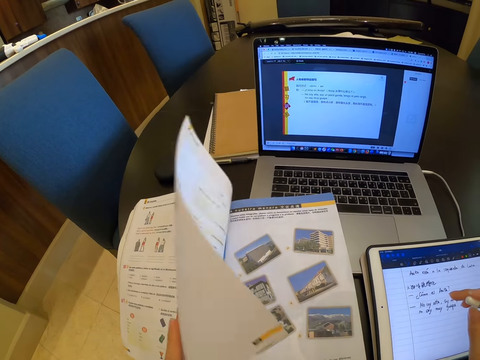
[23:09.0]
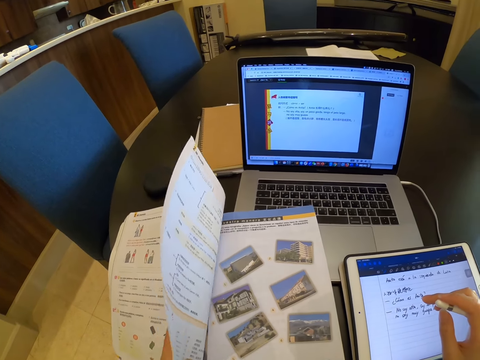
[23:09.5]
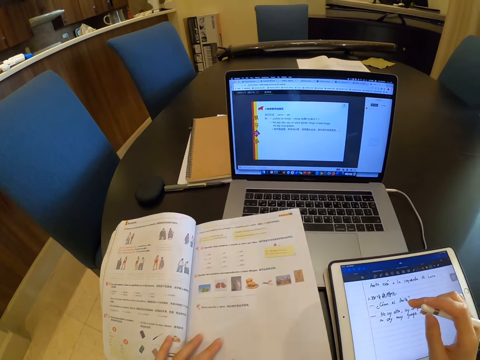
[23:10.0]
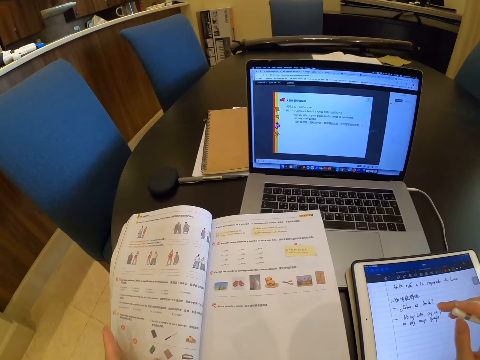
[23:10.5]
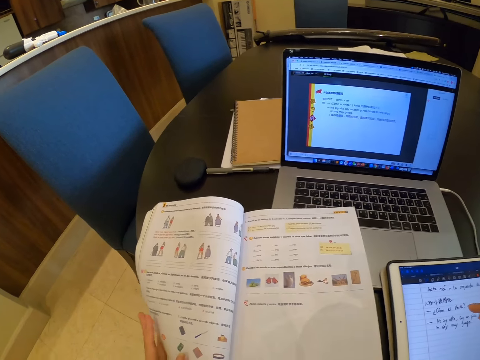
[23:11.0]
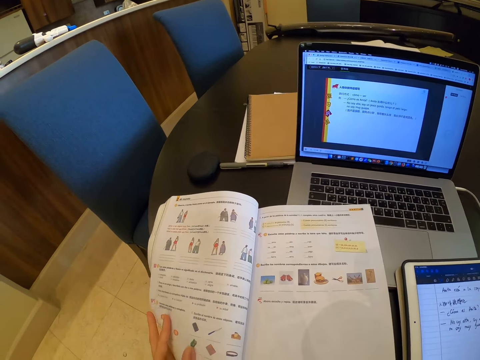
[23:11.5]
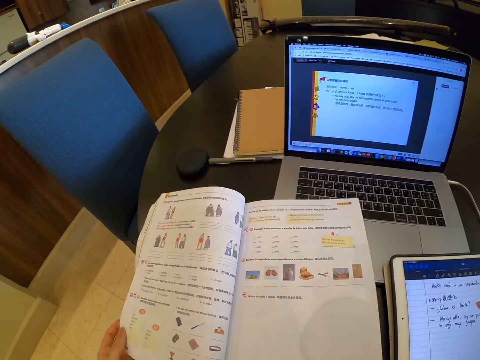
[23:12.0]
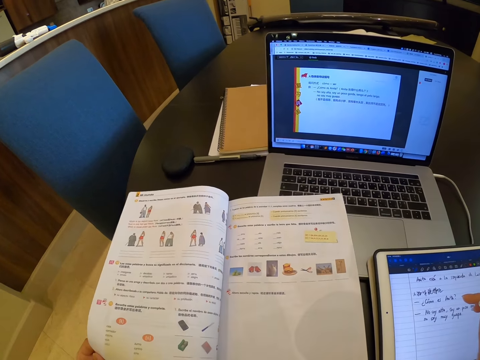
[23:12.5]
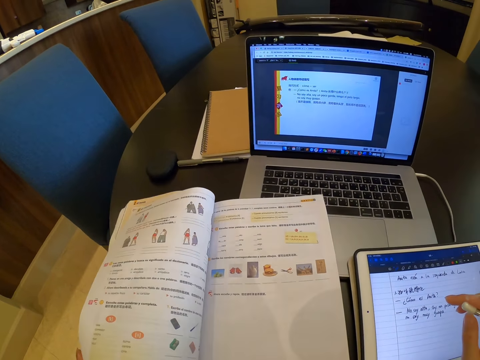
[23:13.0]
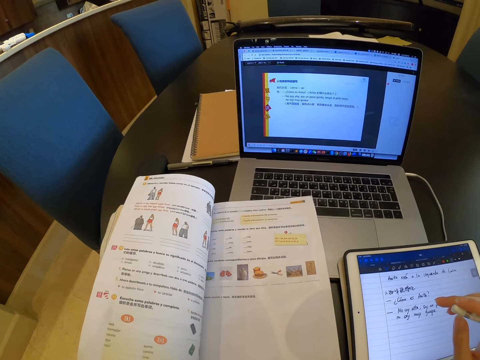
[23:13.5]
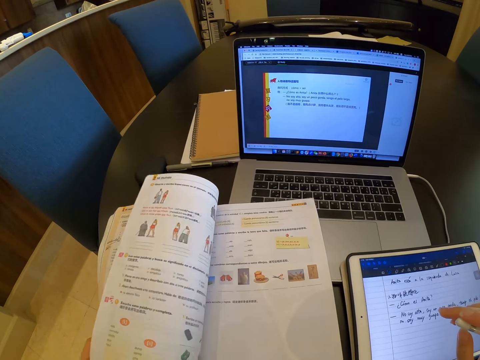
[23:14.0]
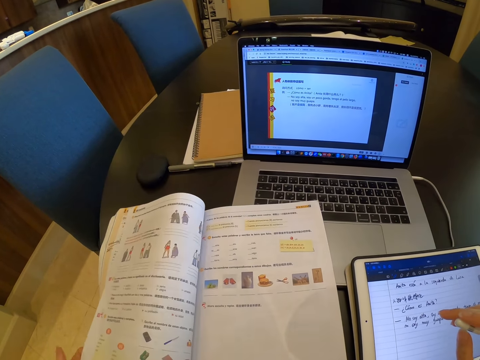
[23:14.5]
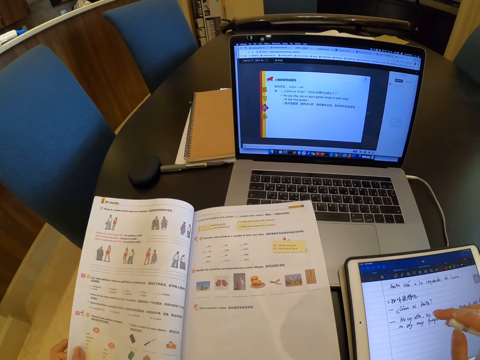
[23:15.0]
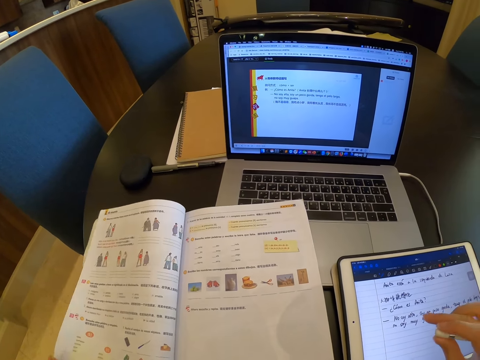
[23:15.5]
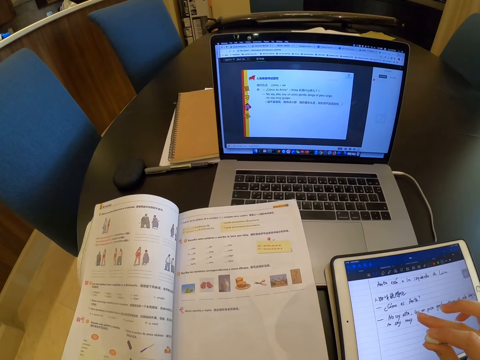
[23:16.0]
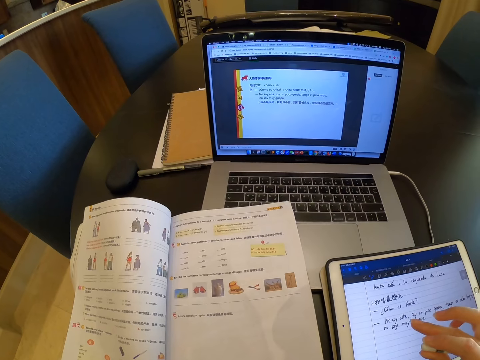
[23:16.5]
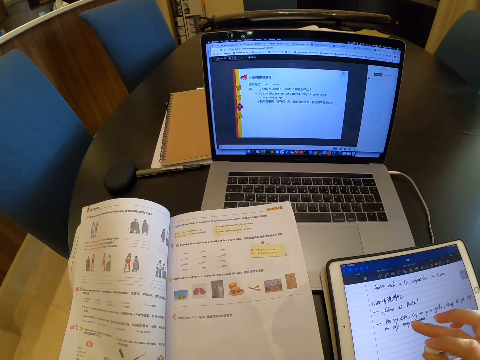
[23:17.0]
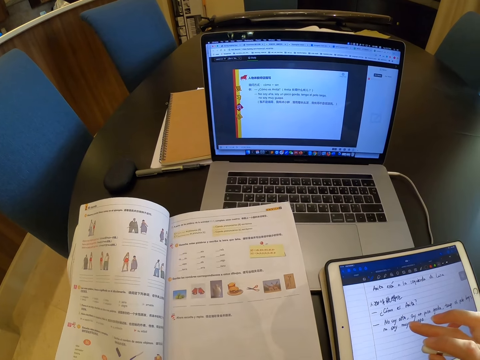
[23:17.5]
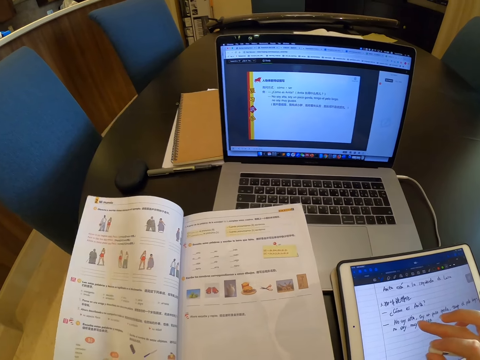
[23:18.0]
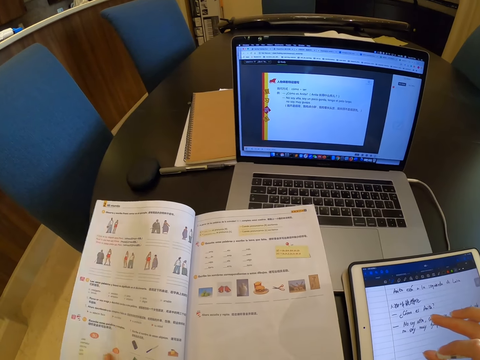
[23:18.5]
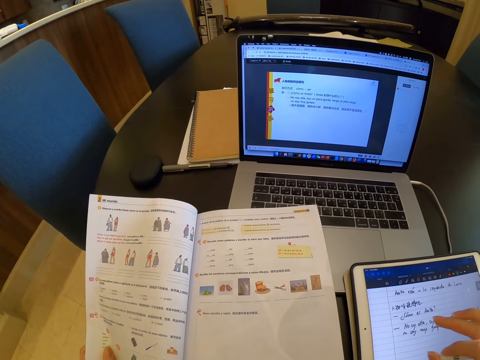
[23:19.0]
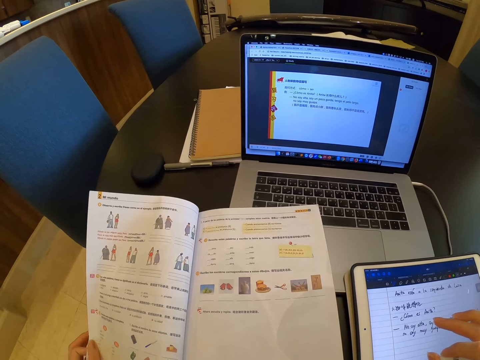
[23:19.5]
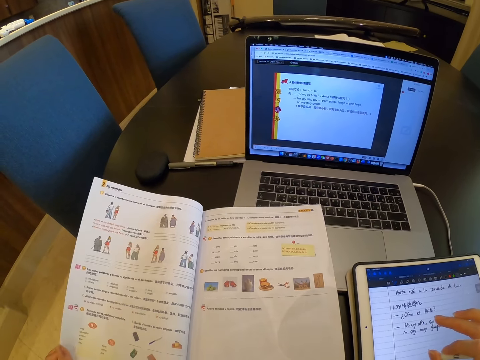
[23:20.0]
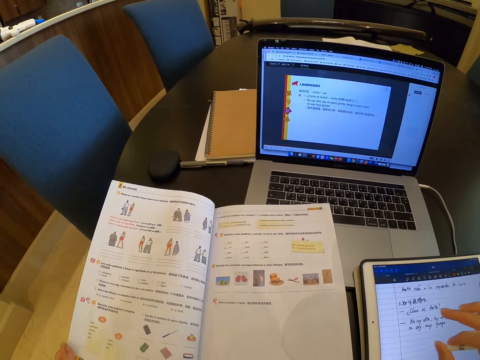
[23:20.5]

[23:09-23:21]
The camera wearer opens the book. They look at the book.

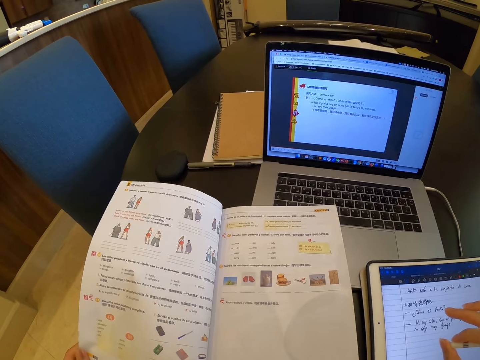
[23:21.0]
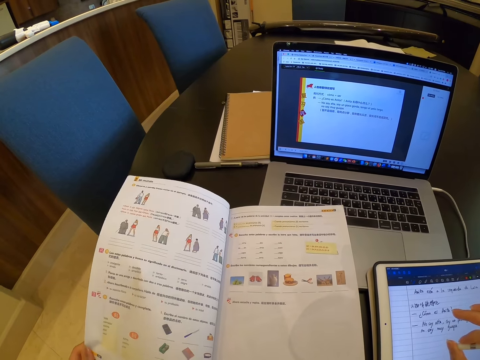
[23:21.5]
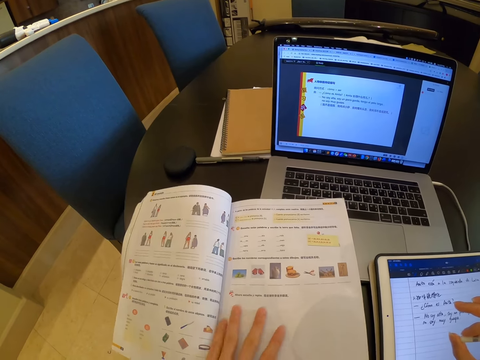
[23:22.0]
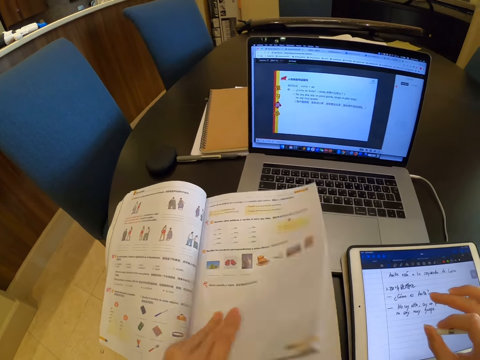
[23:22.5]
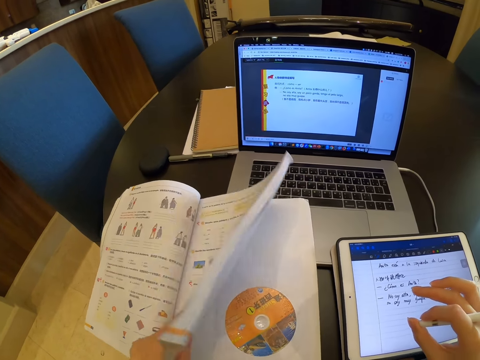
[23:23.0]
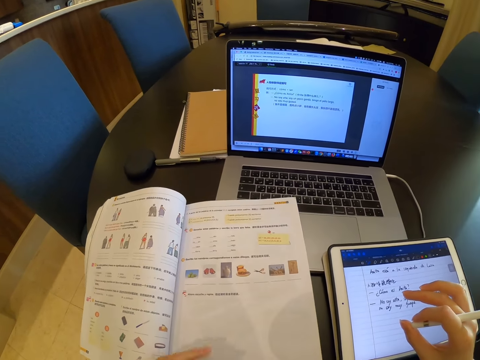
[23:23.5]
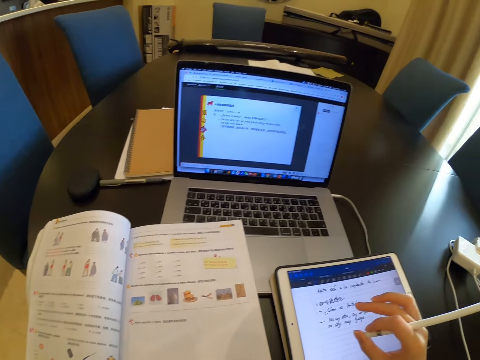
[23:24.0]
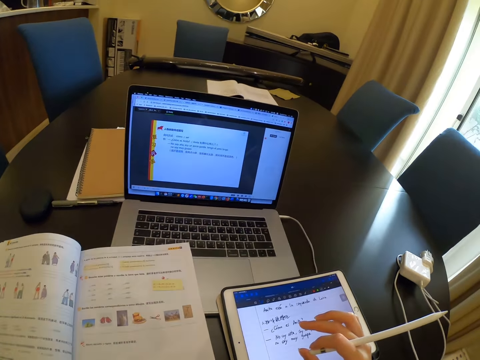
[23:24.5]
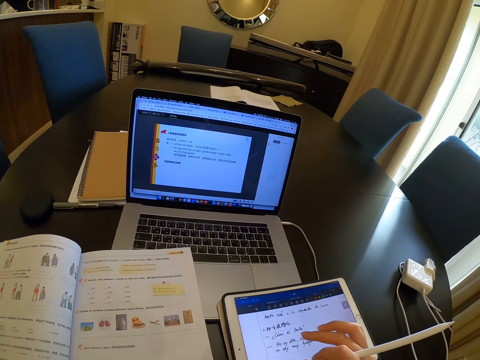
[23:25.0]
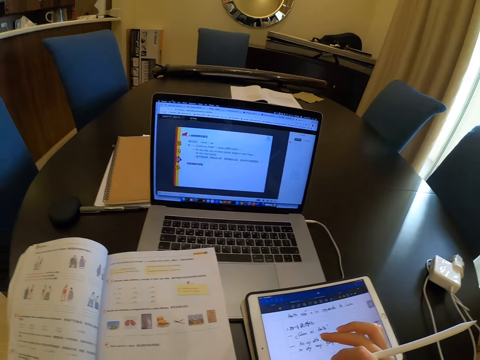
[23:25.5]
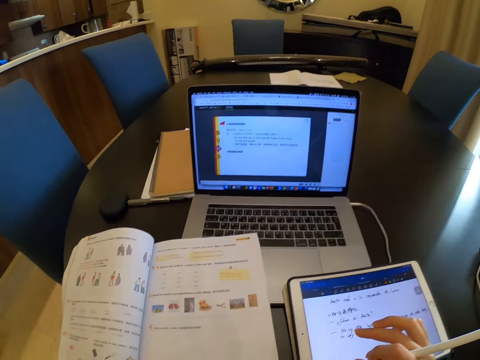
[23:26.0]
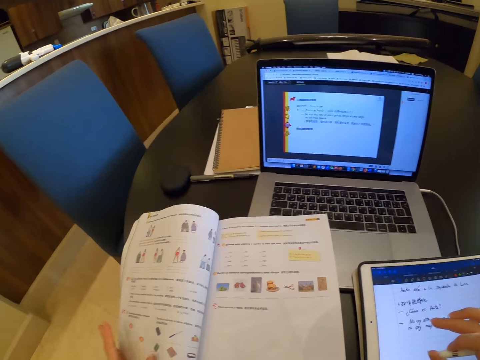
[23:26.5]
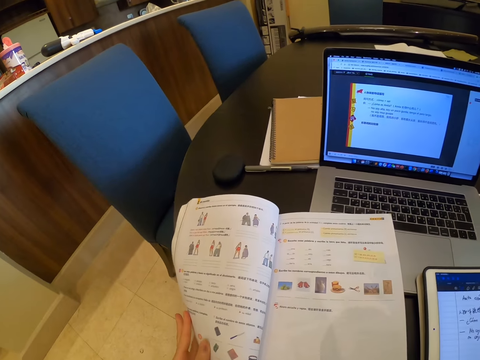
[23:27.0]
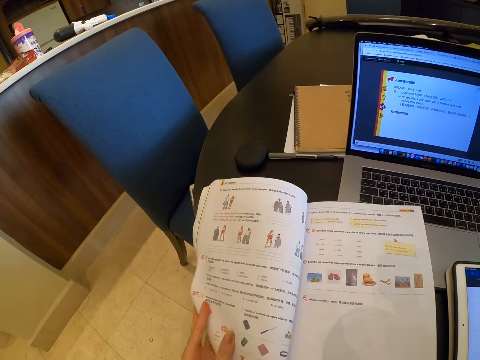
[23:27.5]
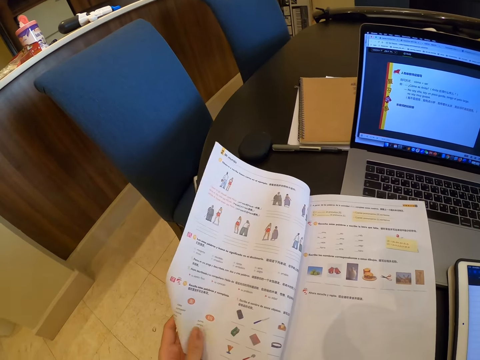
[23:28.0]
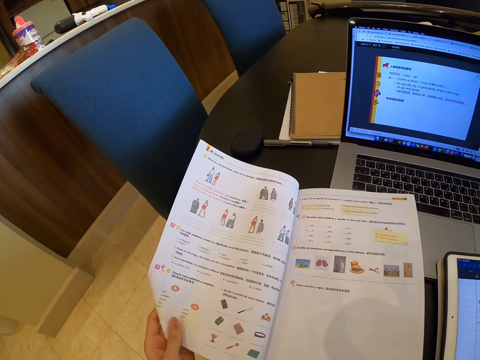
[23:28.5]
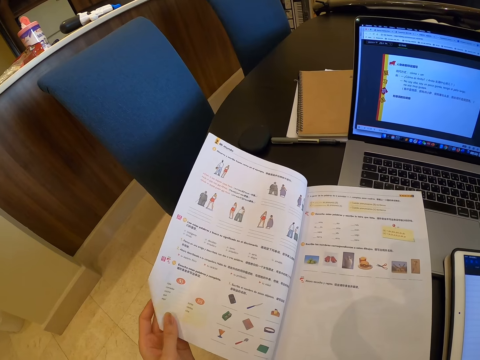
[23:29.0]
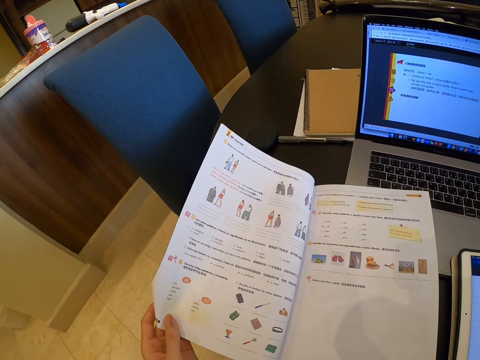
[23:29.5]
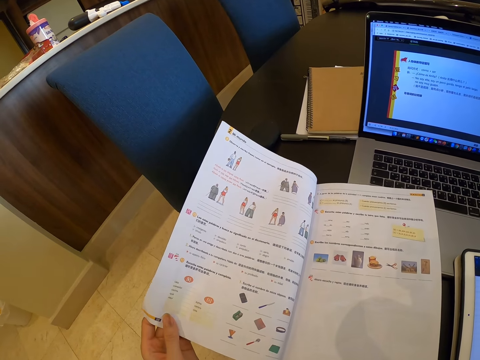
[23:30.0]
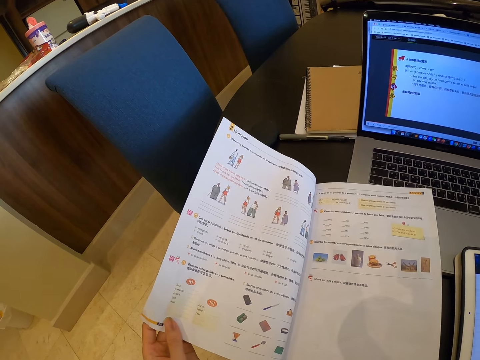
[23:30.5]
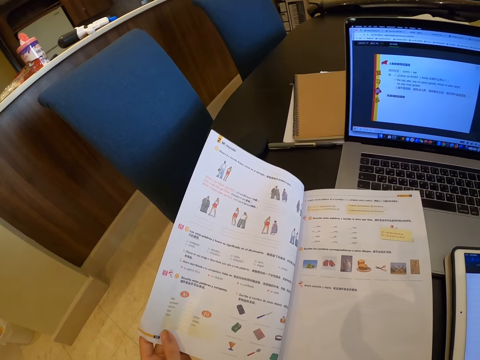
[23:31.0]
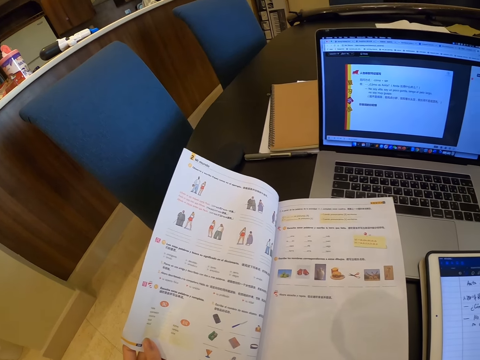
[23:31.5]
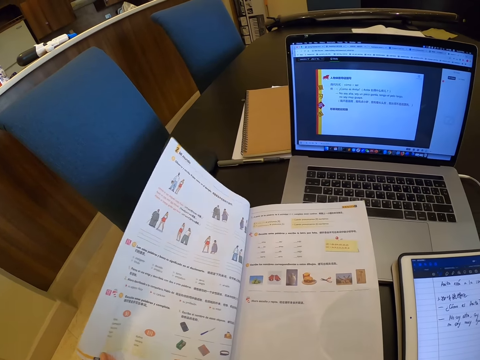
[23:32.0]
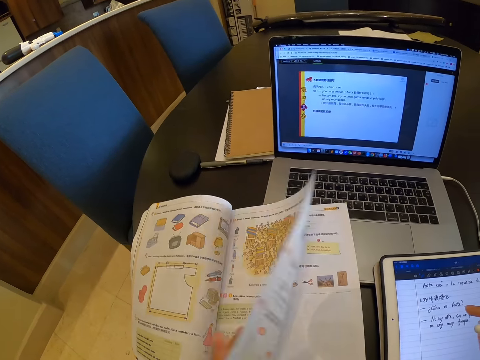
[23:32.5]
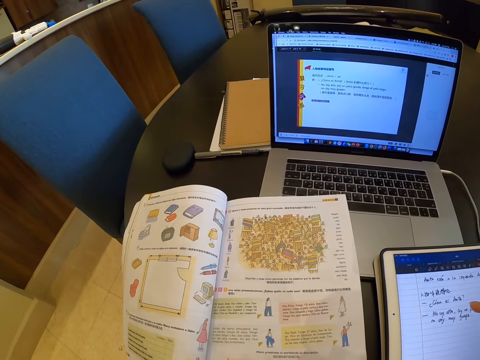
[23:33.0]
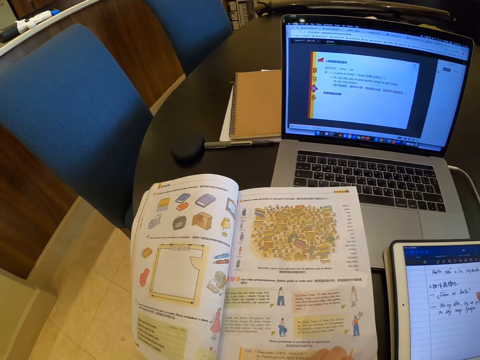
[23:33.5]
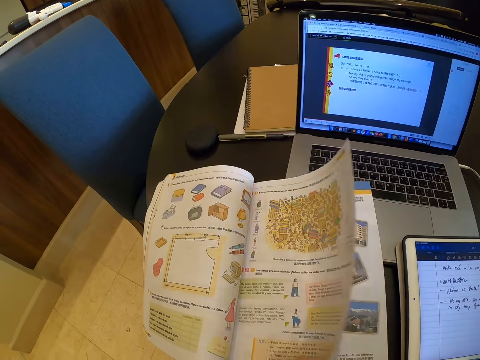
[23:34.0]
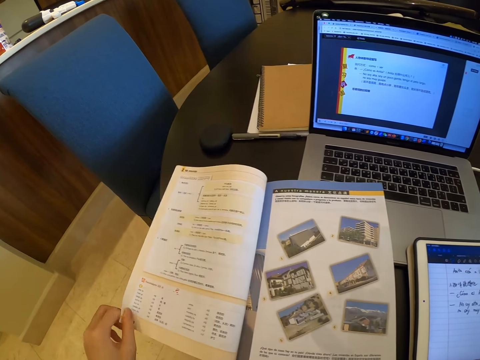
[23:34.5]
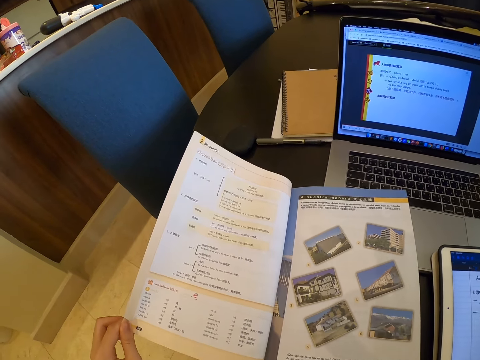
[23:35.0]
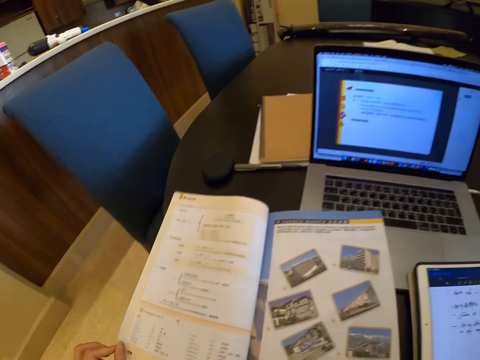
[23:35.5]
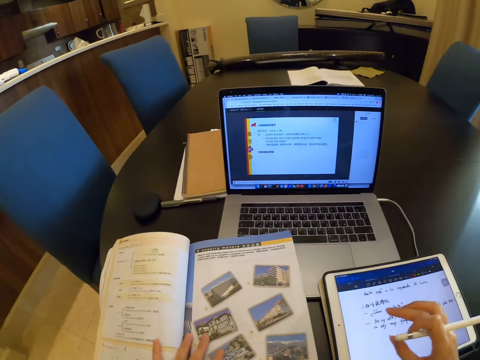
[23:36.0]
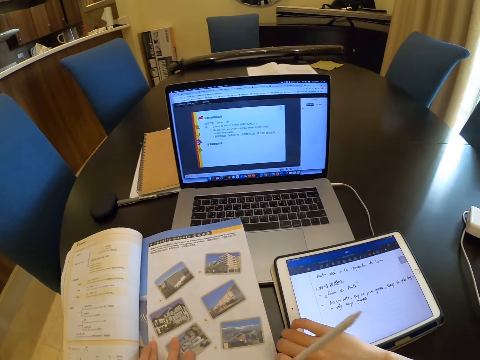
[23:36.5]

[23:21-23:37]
The camera wearer holds the book. She looks at the book. She flips another page of the book with her left hand. She opens the book.
